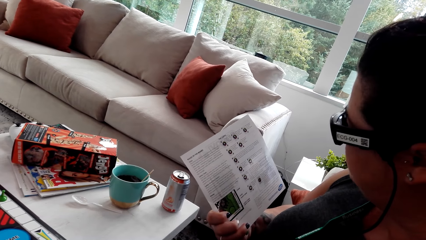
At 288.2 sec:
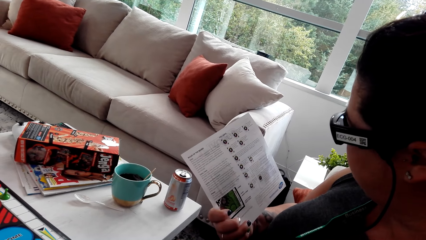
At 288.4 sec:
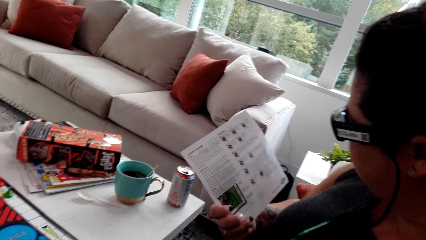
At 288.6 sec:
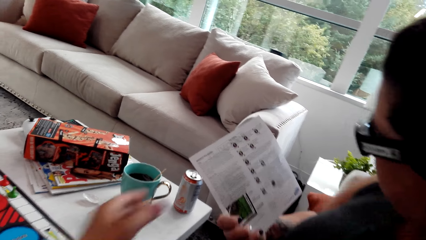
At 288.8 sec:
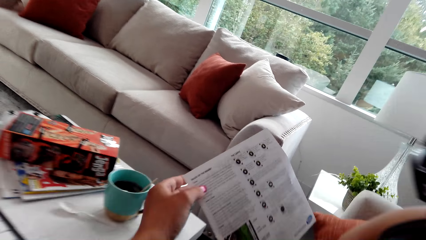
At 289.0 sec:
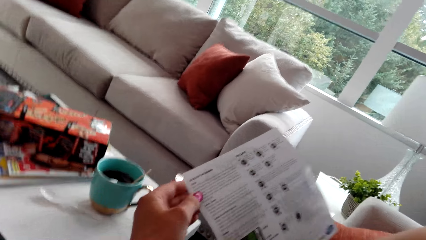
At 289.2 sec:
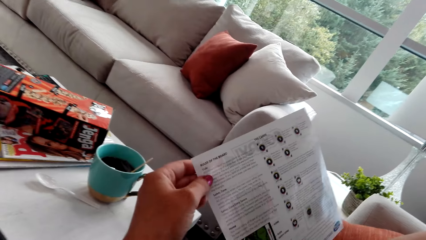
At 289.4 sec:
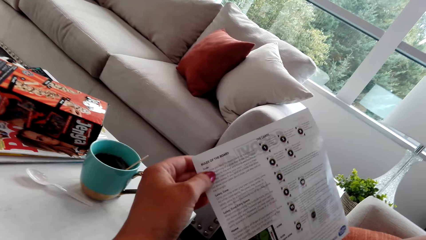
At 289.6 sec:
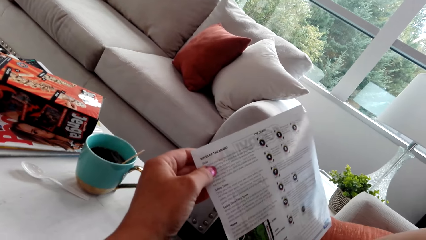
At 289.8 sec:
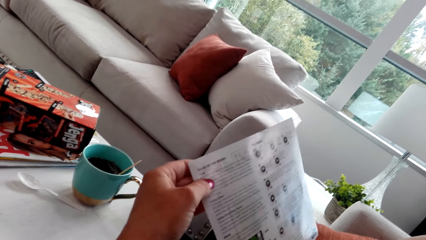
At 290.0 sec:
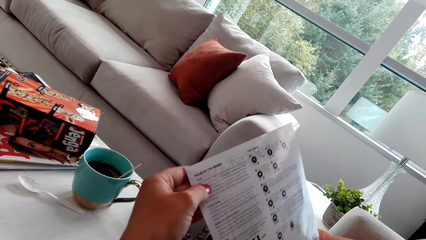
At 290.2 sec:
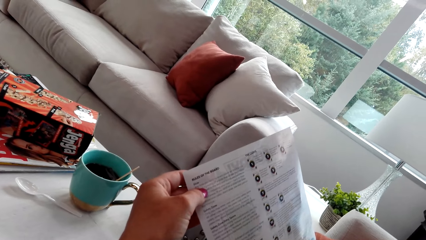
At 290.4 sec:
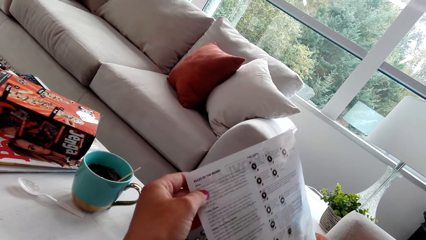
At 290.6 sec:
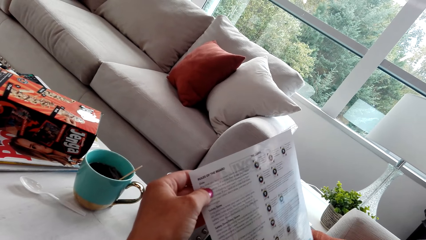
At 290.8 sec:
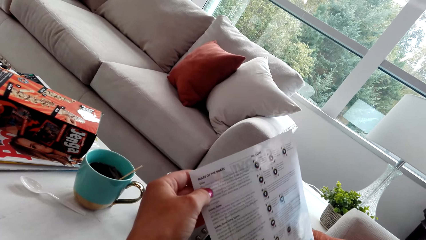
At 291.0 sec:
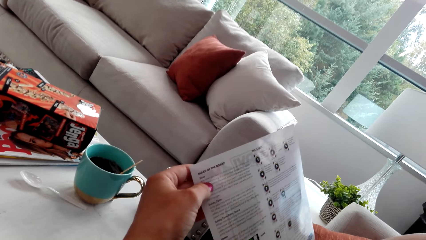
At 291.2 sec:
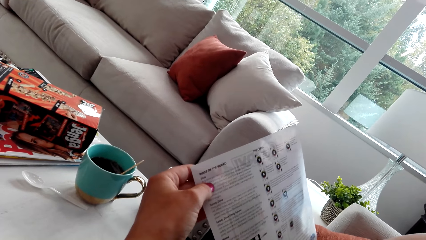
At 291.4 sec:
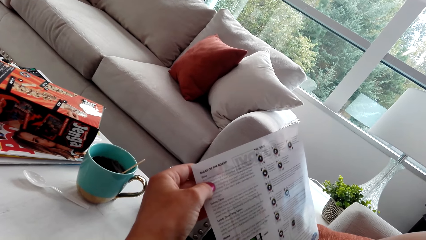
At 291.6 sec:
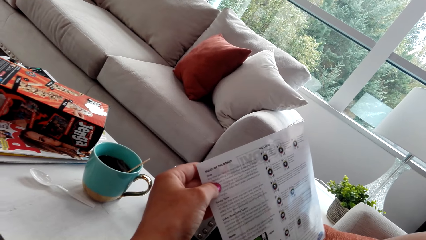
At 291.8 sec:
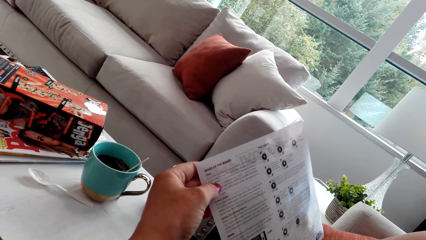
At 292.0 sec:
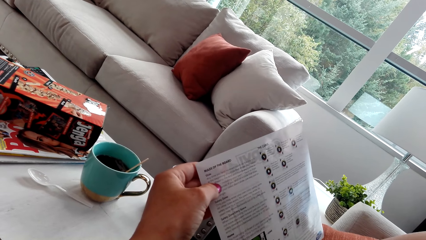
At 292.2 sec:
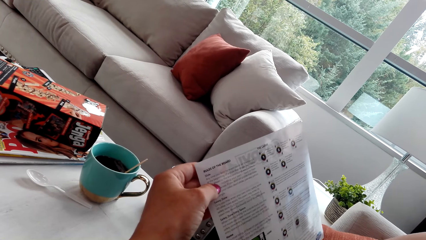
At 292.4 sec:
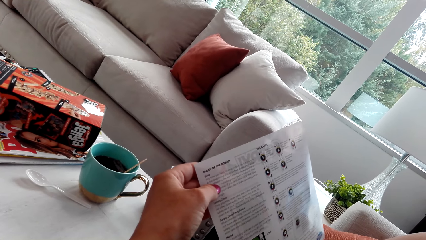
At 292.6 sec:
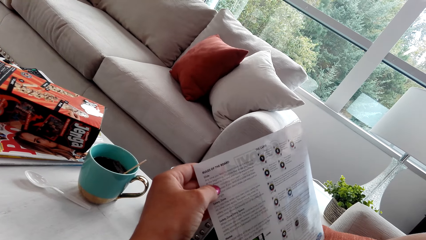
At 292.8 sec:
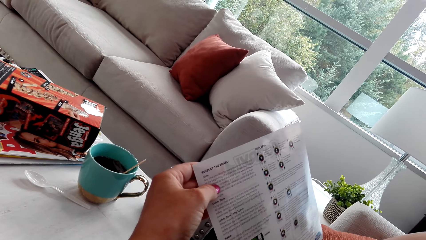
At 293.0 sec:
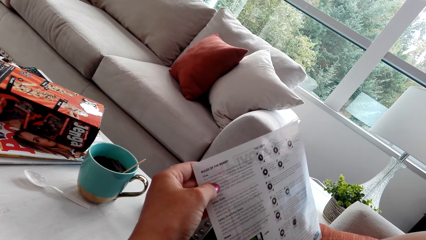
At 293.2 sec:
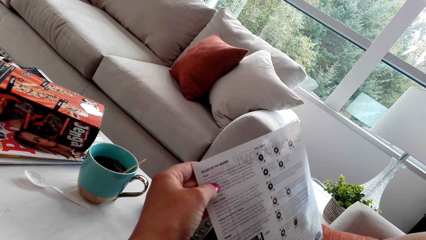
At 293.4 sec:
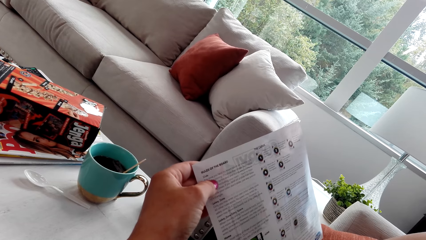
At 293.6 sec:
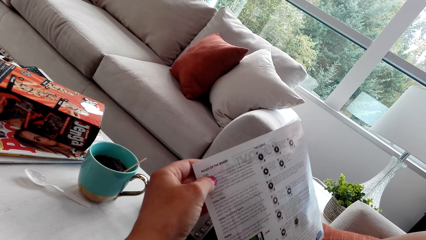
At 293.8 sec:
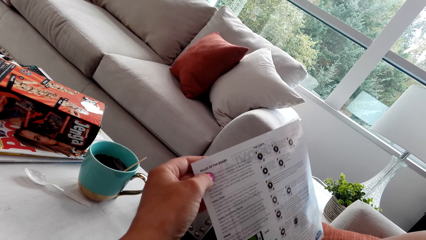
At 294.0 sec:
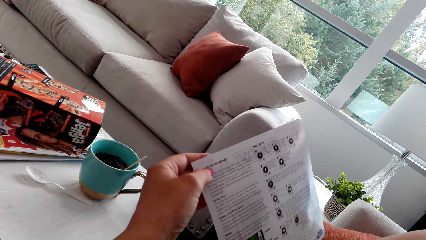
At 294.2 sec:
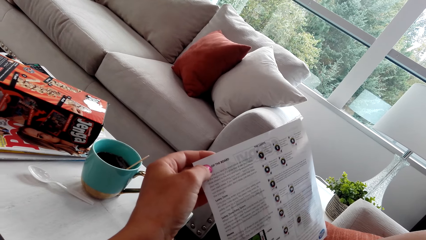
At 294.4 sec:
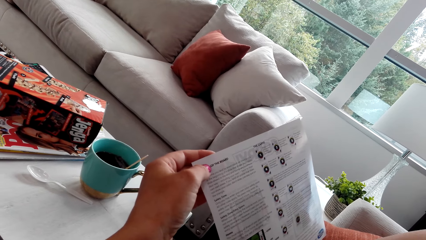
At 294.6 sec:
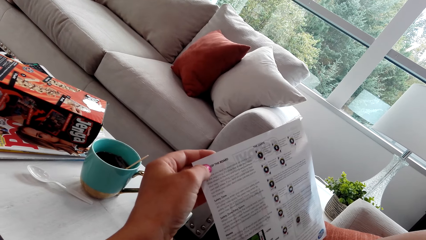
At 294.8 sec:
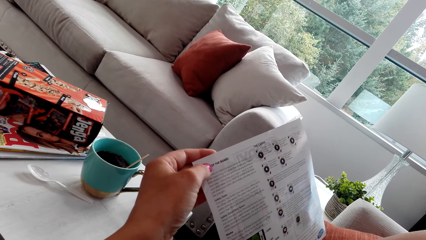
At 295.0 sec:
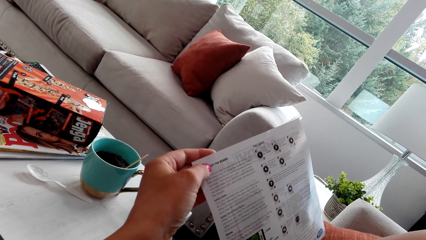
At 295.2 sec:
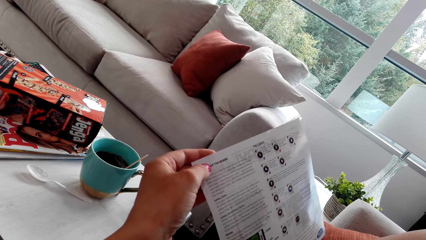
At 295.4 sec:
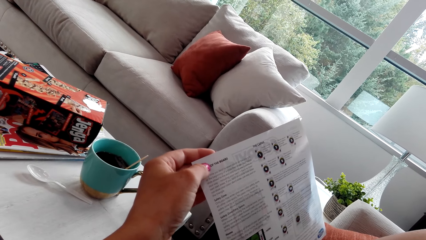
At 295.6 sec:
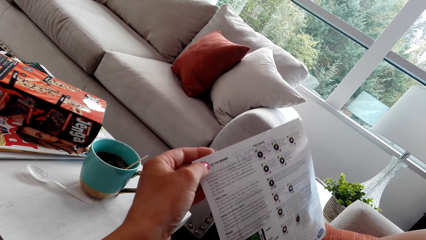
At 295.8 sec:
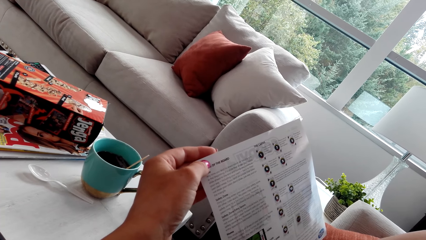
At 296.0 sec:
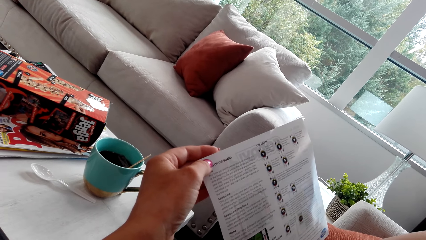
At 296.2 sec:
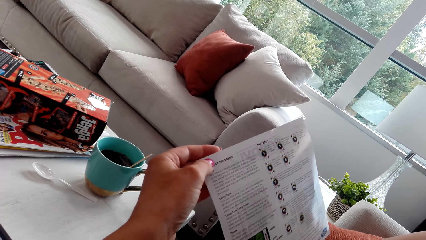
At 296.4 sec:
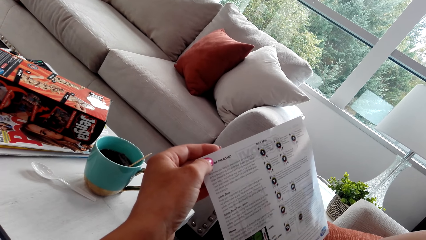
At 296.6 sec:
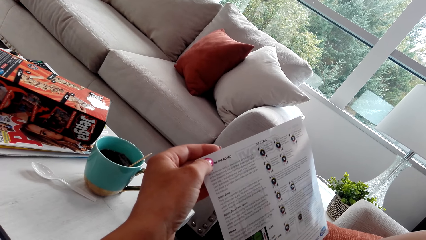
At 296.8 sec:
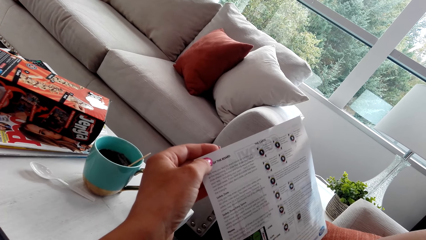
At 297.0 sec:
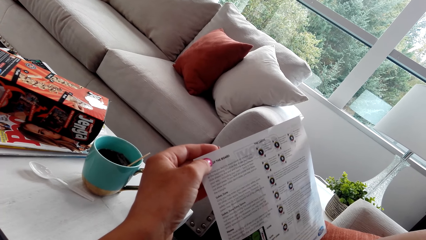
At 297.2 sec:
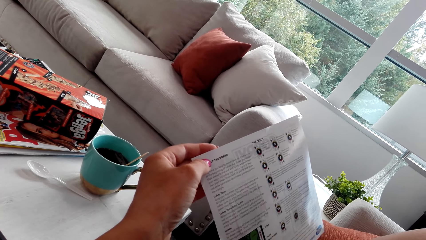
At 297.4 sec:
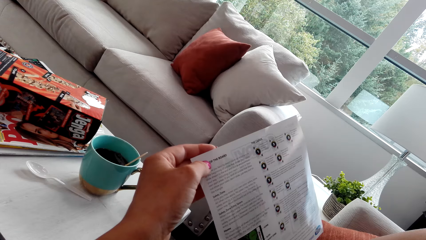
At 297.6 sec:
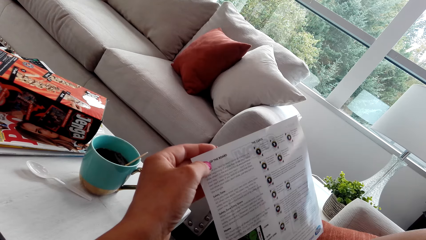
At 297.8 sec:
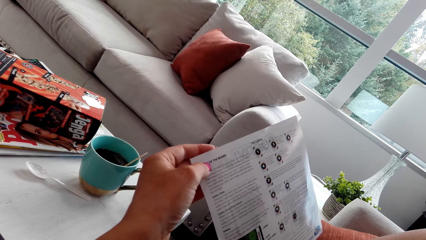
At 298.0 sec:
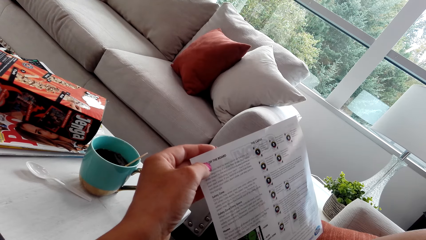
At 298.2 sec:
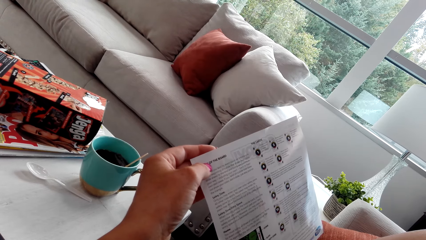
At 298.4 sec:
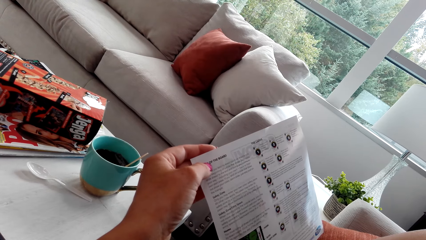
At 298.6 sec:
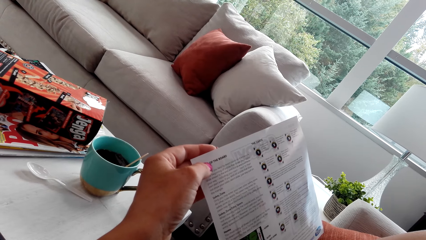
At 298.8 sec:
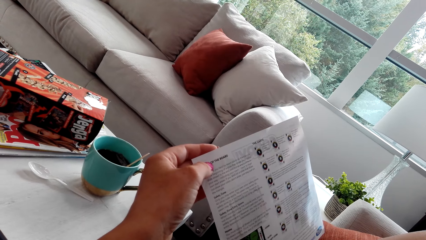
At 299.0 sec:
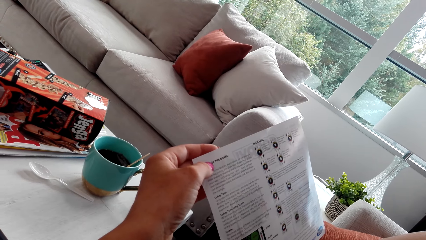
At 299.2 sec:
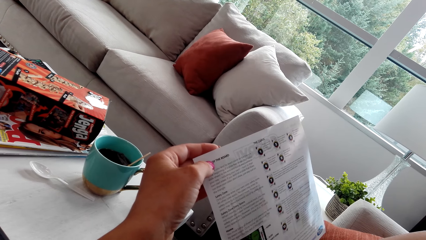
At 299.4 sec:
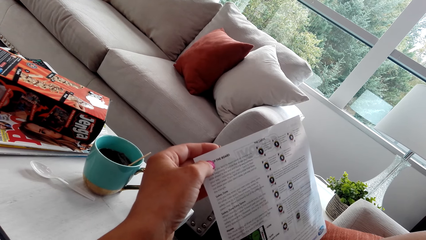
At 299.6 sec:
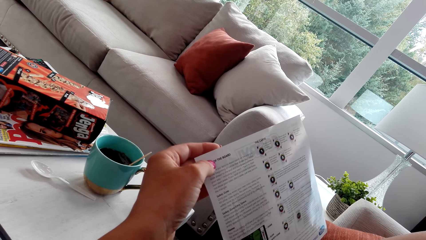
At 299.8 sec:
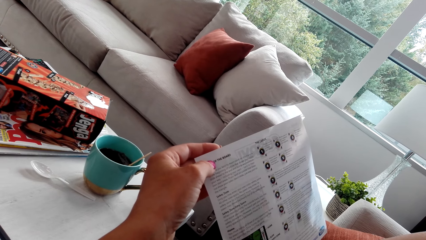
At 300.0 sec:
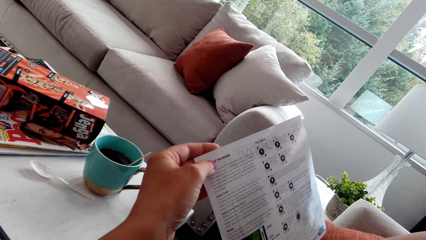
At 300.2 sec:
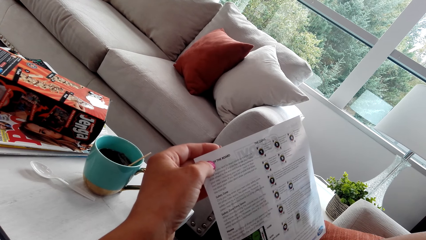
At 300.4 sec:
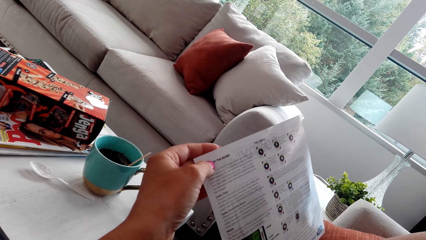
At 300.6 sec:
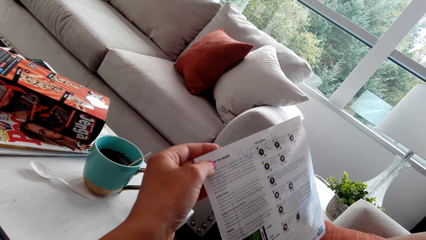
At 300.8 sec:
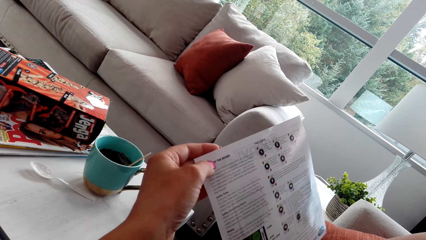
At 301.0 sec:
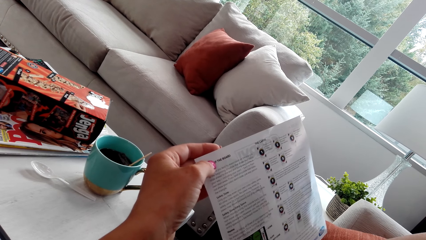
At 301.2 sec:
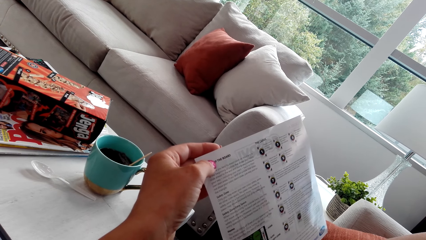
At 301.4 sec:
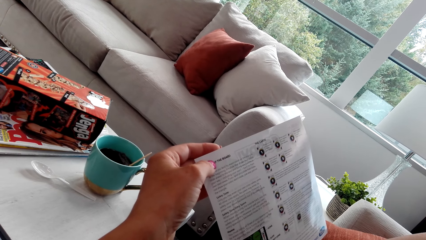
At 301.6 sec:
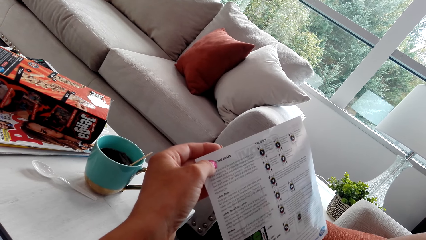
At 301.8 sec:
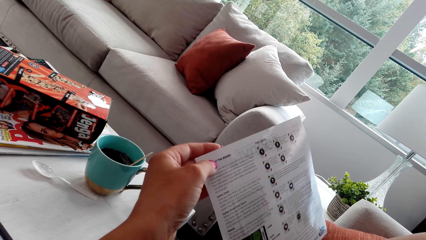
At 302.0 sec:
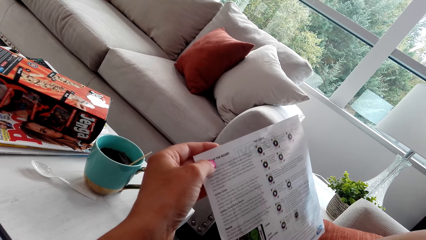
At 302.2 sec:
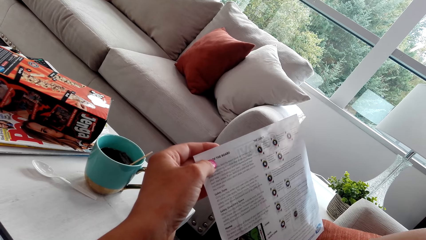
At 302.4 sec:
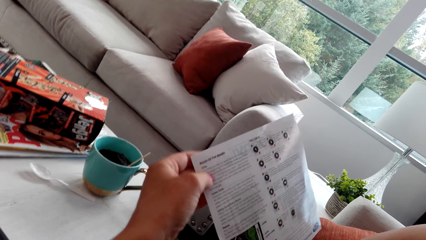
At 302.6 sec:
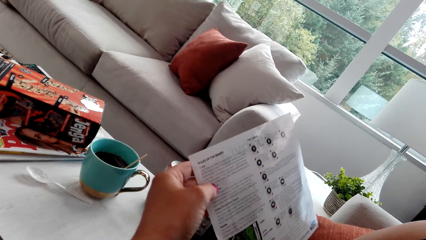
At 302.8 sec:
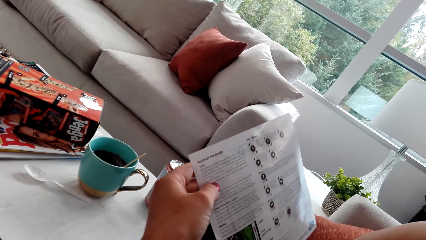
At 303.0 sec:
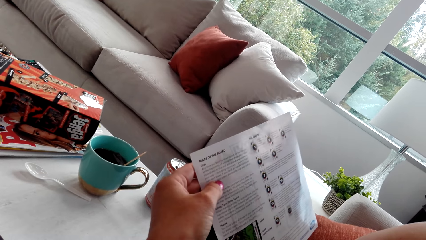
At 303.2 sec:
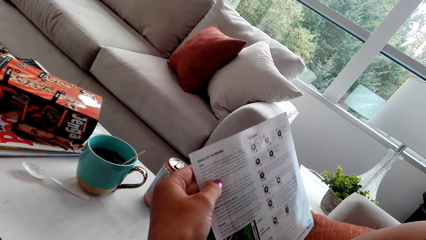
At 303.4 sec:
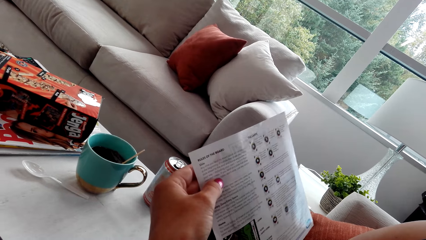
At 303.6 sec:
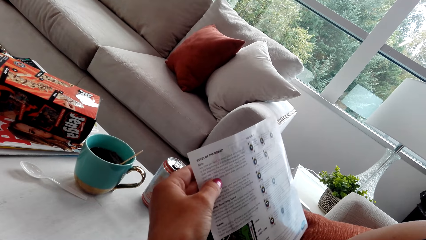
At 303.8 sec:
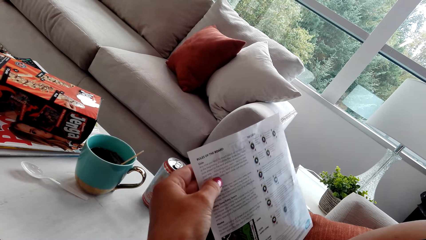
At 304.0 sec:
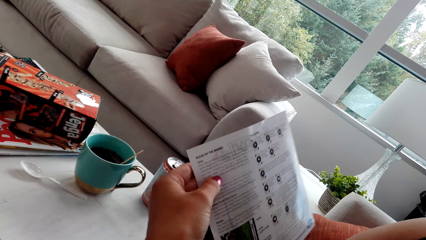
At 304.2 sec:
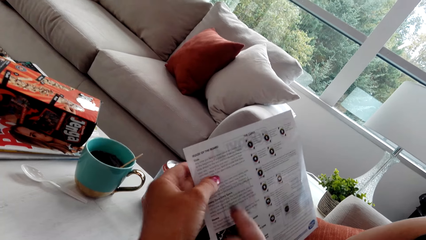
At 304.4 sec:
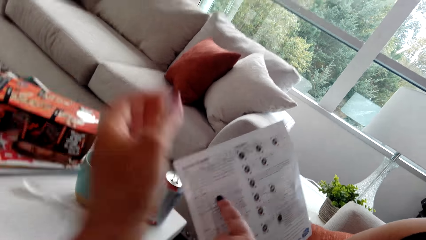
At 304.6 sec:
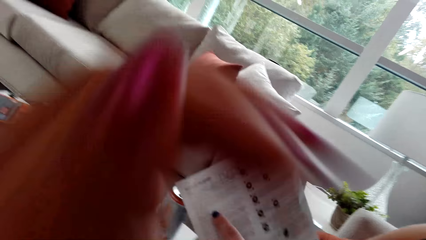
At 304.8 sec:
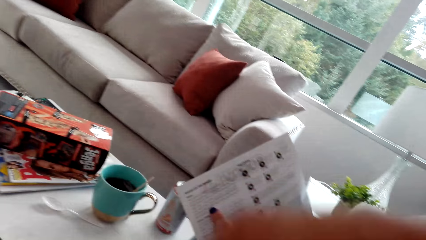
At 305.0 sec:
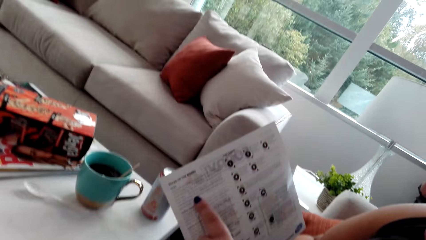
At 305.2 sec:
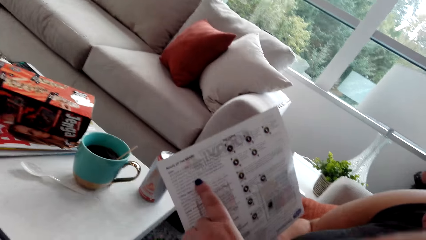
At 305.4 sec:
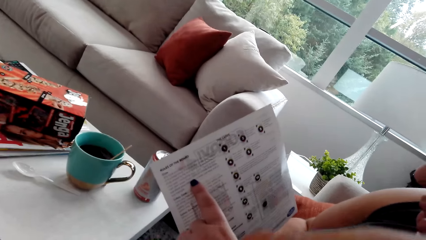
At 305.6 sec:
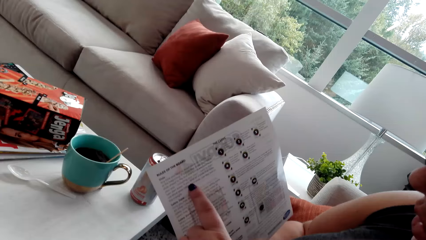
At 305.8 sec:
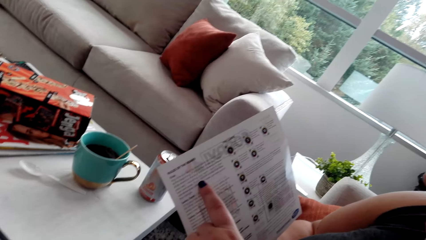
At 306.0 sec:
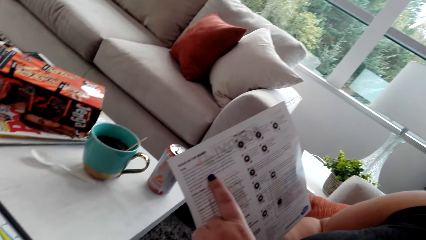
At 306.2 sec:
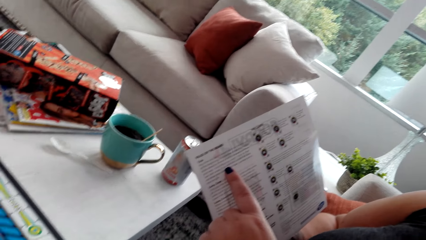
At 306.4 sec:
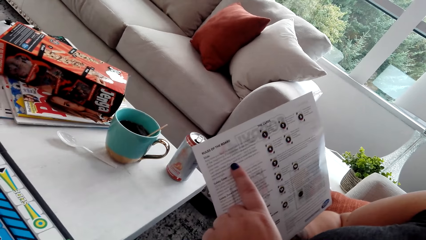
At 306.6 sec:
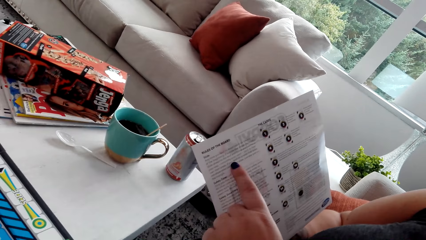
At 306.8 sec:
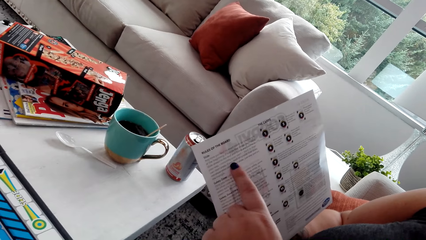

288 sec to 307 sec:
The camera wearer holds out the paper or catalogue. They let go of the catalogue. A woman points at the paper.
